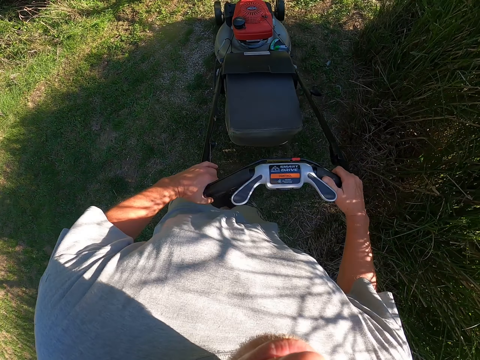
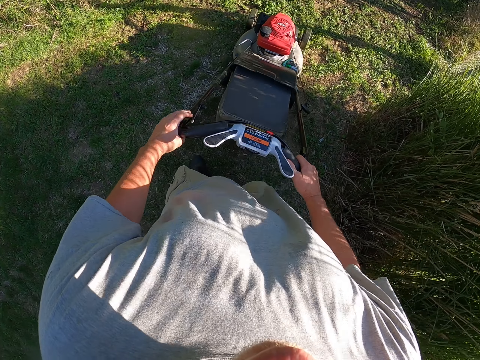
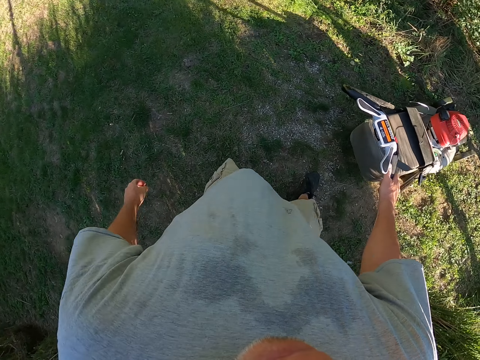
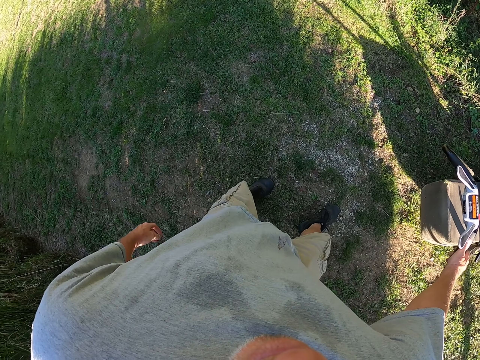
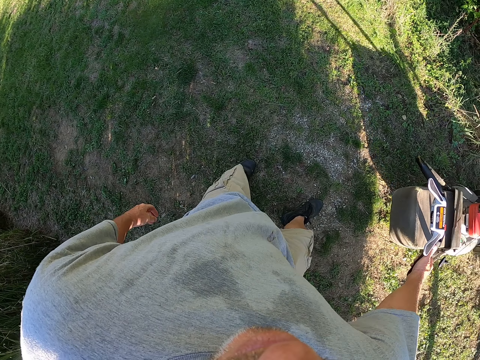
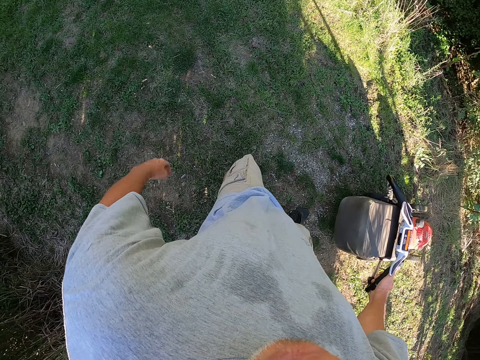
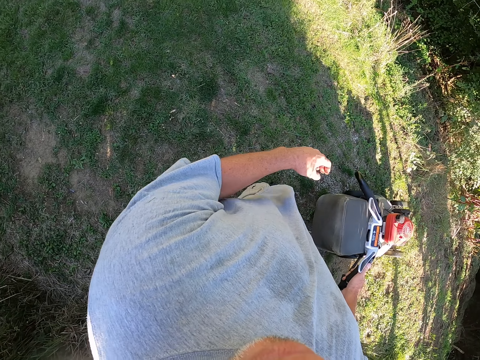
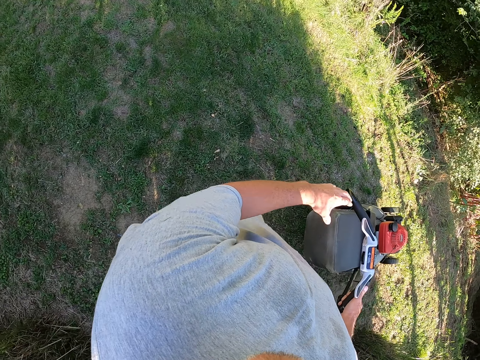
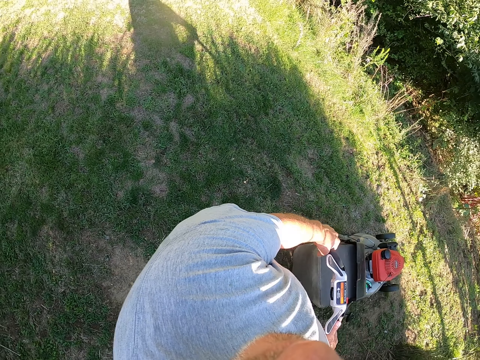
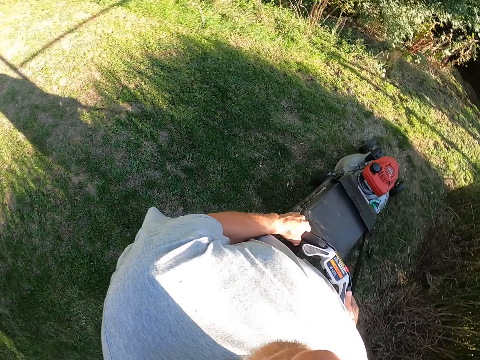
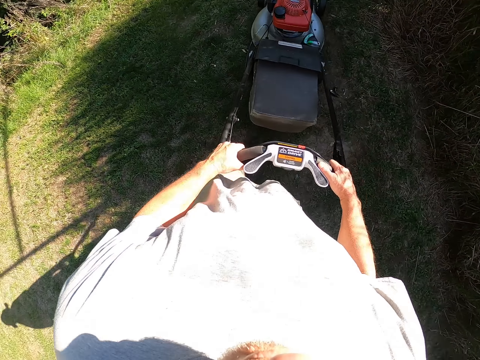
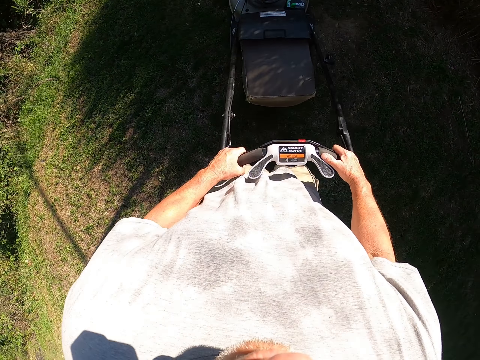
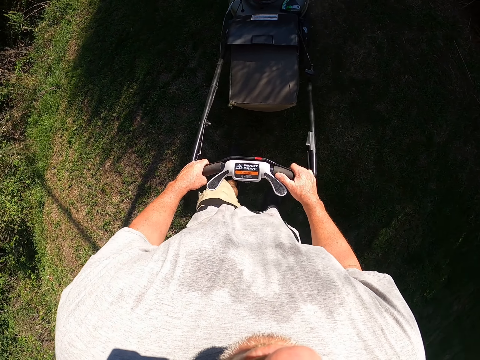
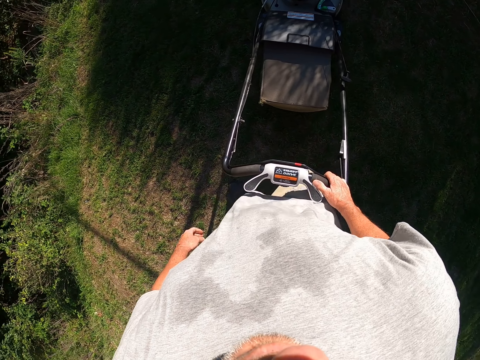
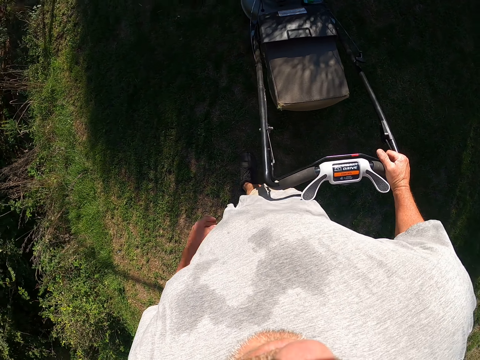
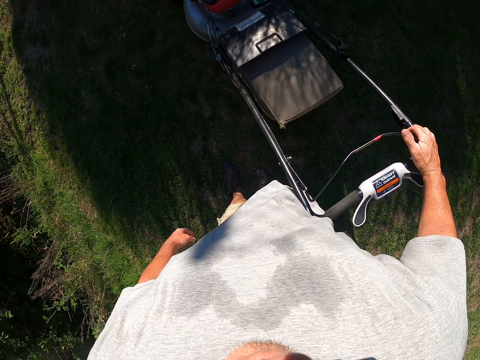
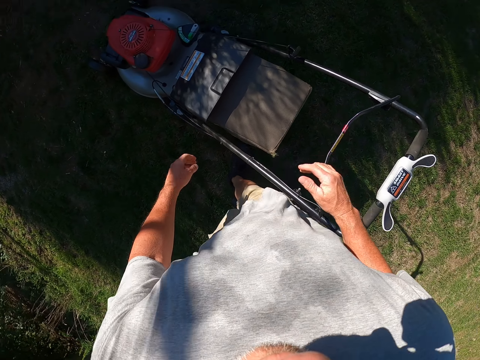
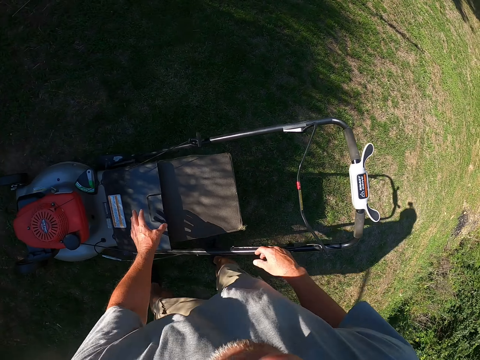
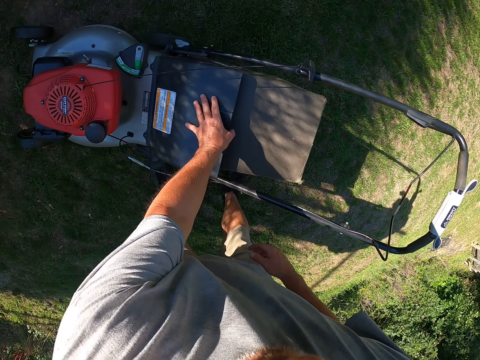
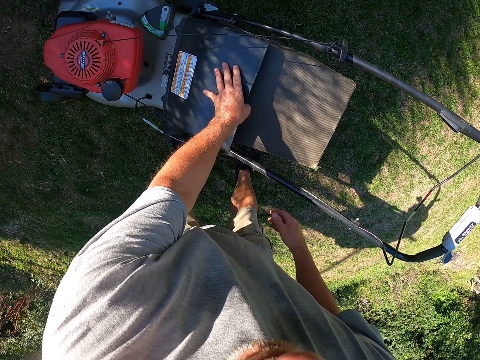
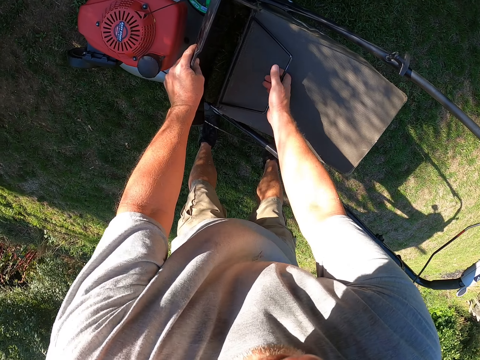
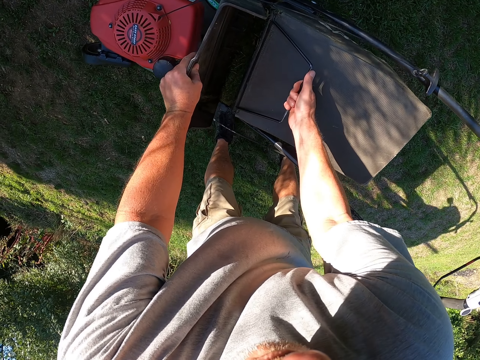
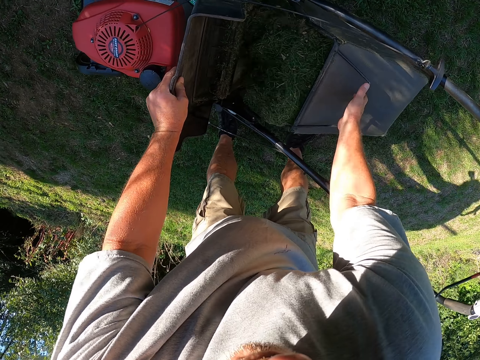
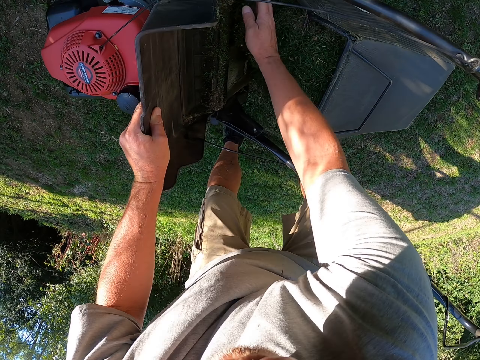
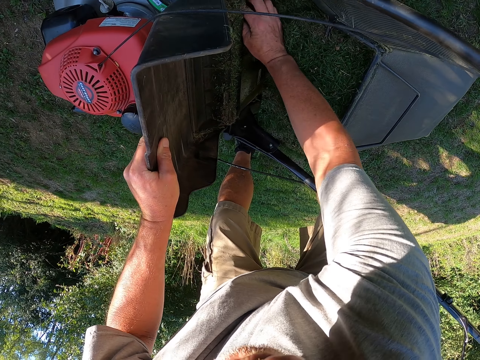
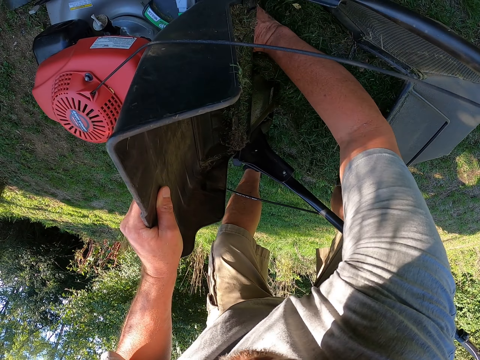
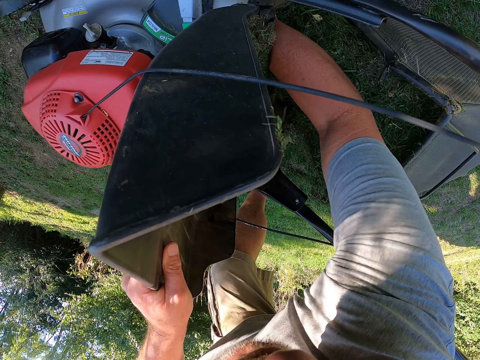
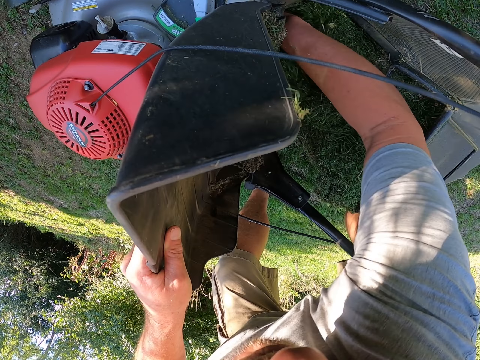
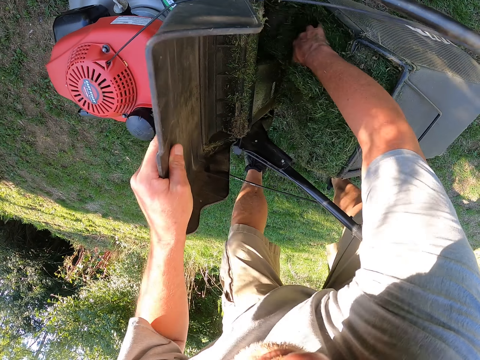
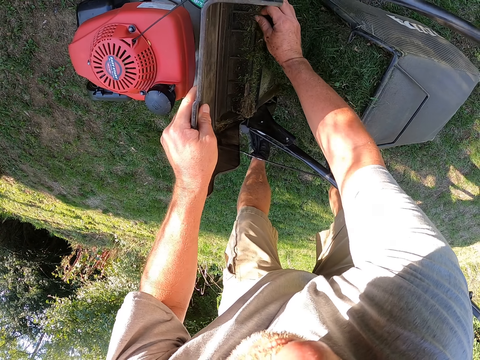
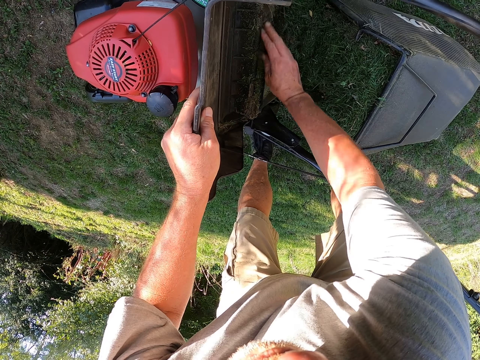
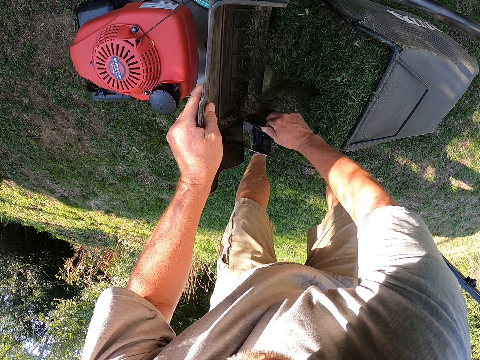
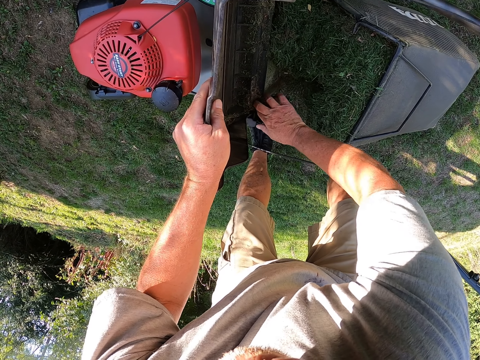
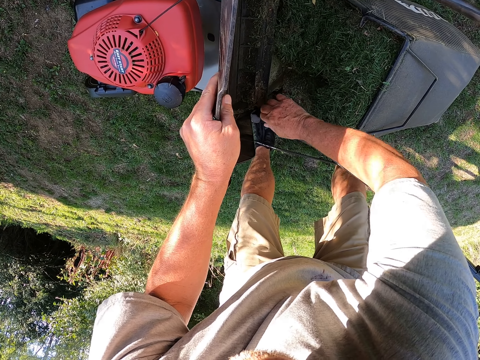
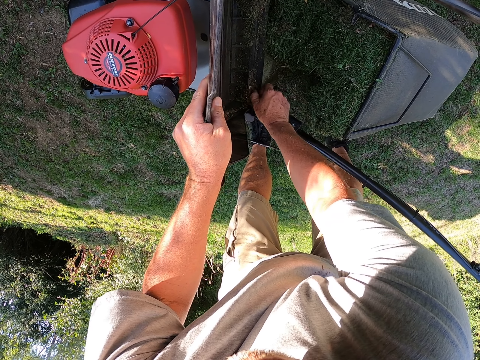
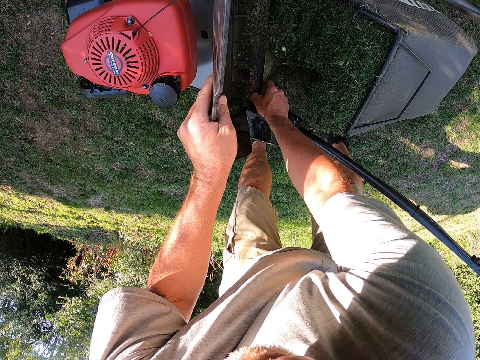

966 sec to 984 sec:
The camera wearer trims grass on the compound. They release the left hand from the lawn mower handle. They stand. They reverse the lawnmower. They hold the lawnmower handle with the left hand. They reverse the lawnmower. They walk with the lawn mower. They move on the side of the lawnmower. They remove the grass catcher bag. They remove grass from the lawn mower. They put grass in the grass catcher bag. They remove grass from the side of the grass catcher bag.

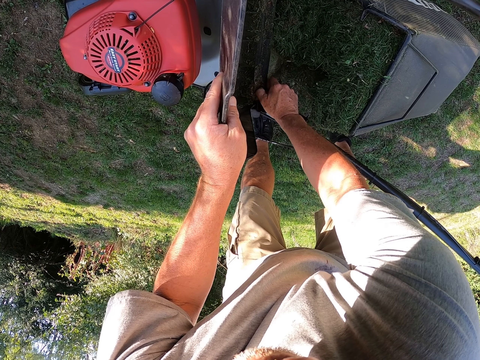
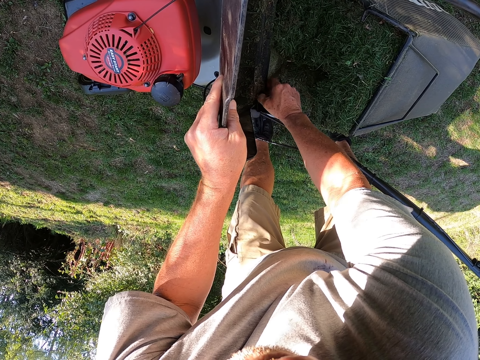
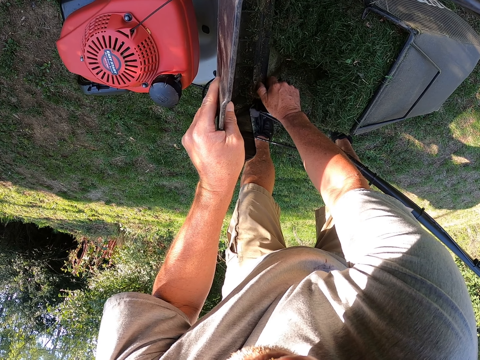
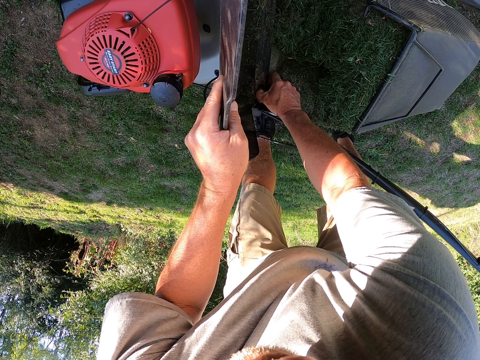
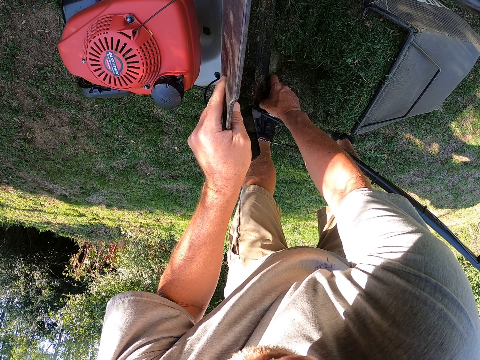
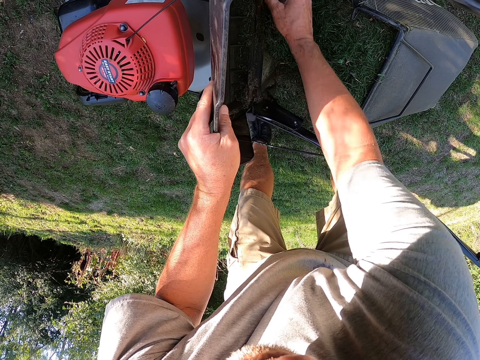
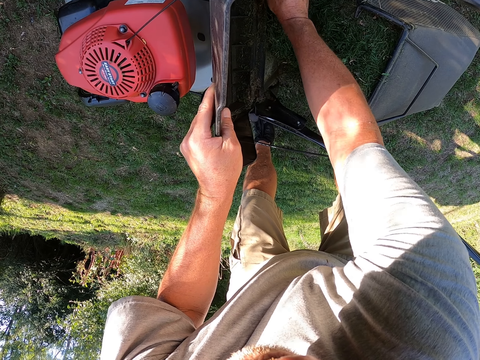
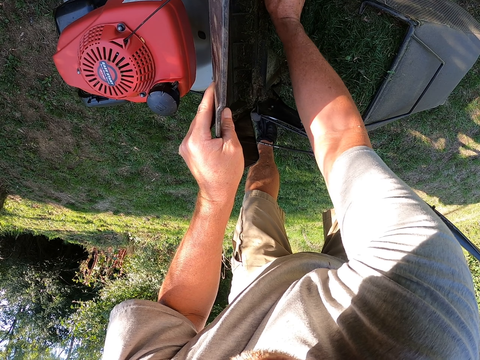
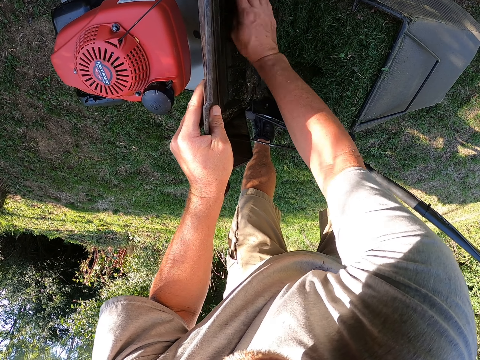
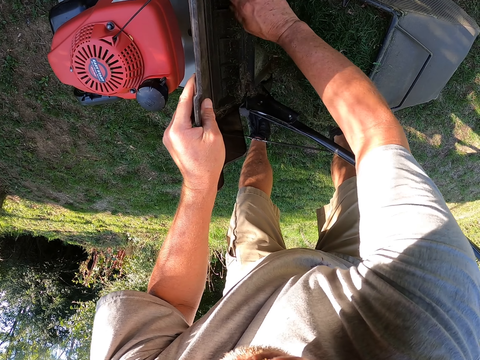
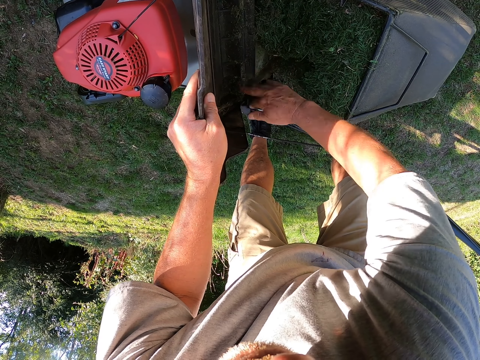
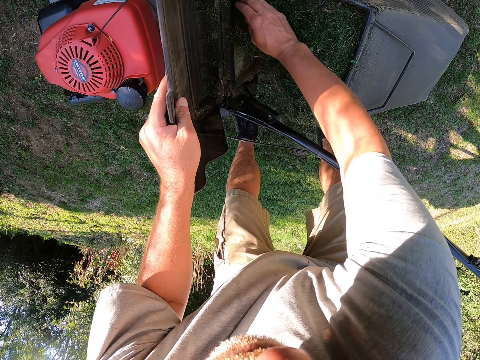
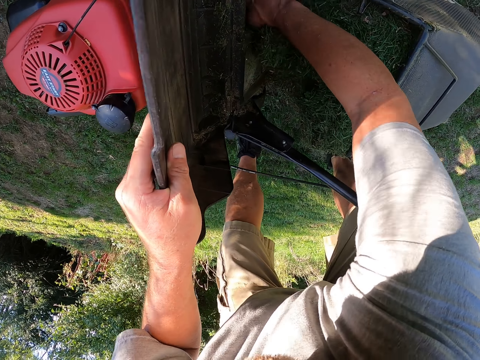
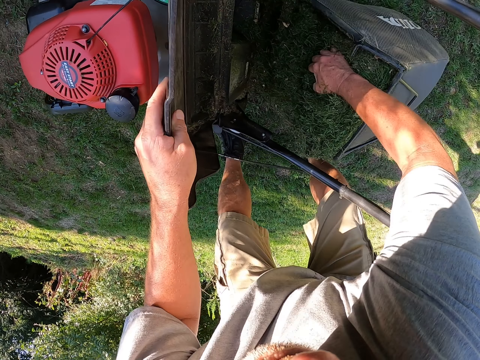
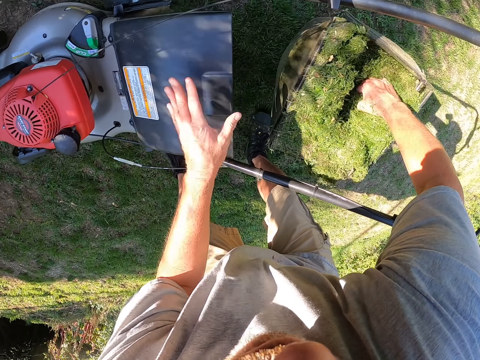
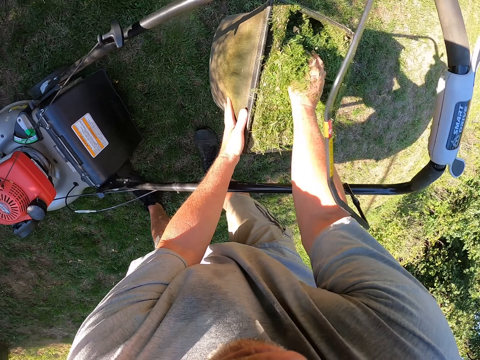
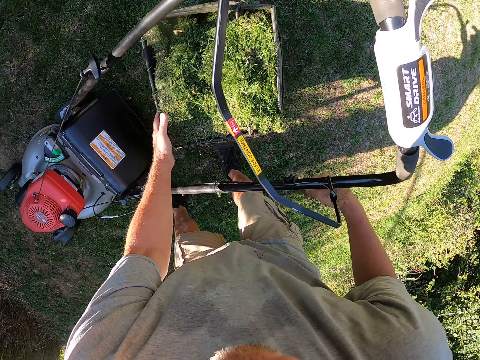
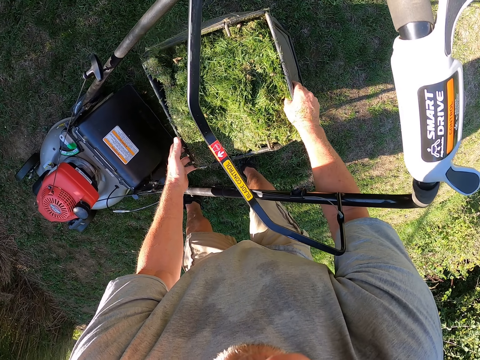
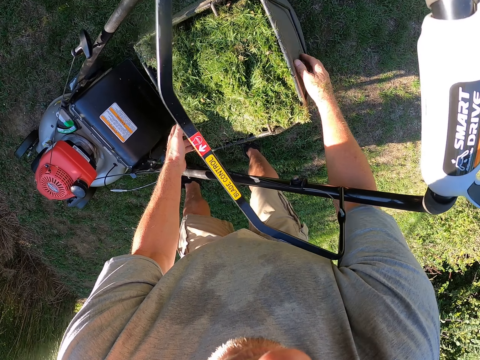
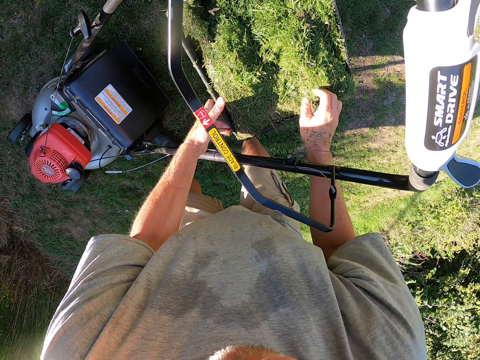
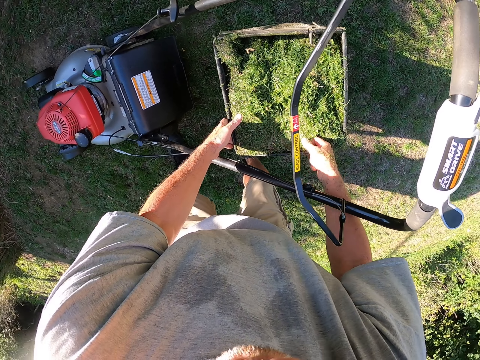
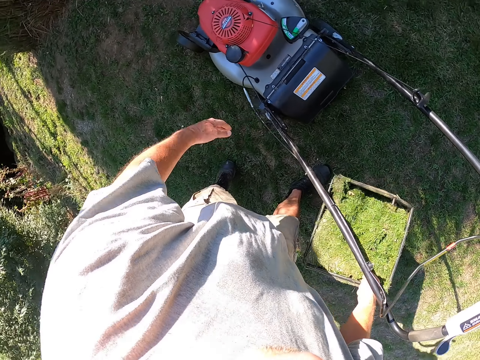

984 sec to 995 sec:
The camera wearer straightens the grass catcher bag.
